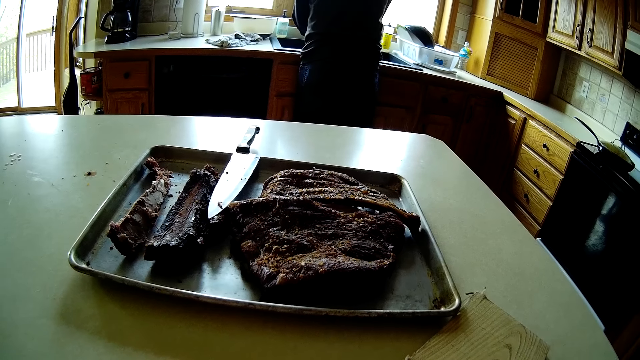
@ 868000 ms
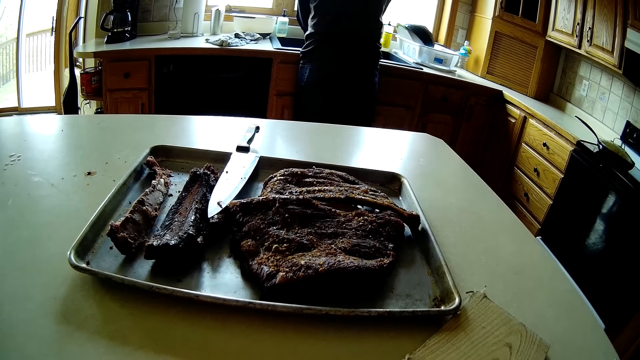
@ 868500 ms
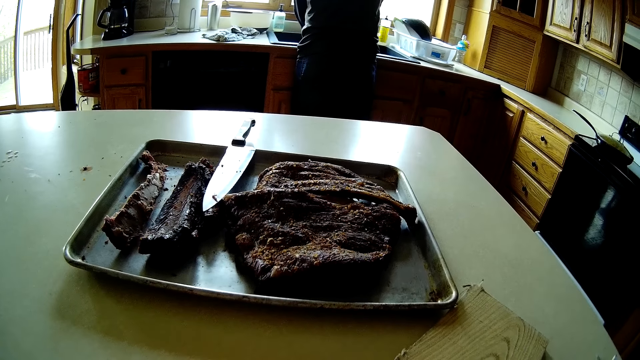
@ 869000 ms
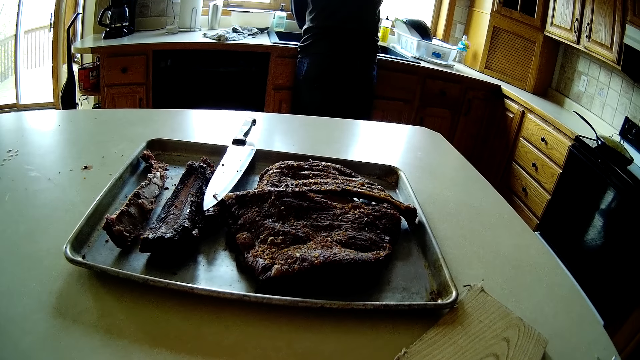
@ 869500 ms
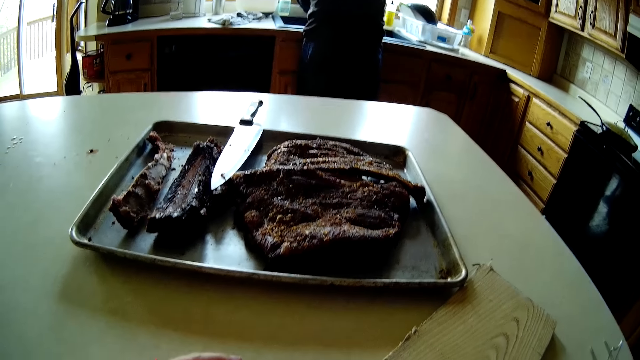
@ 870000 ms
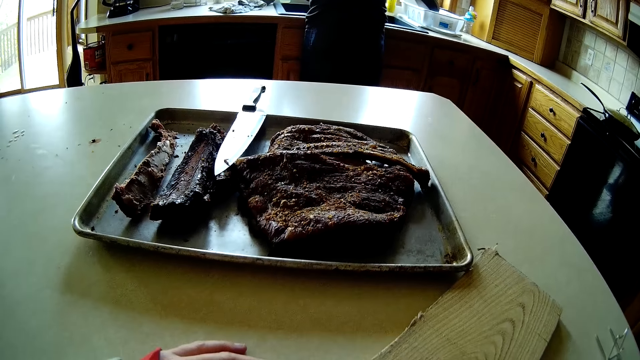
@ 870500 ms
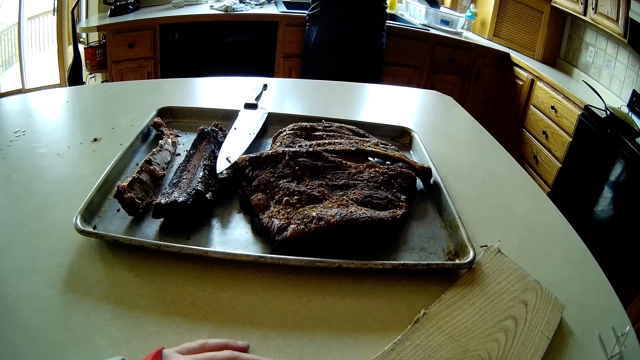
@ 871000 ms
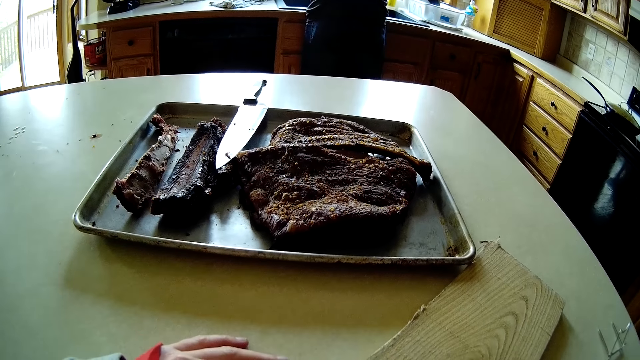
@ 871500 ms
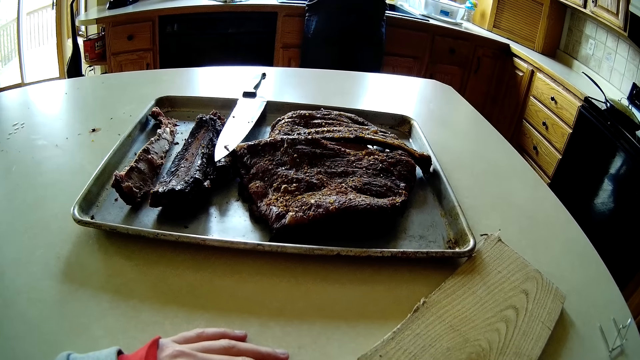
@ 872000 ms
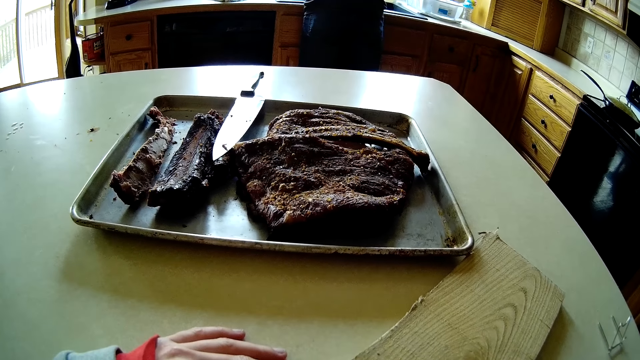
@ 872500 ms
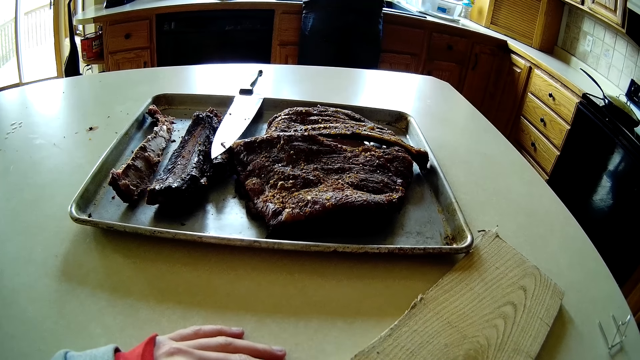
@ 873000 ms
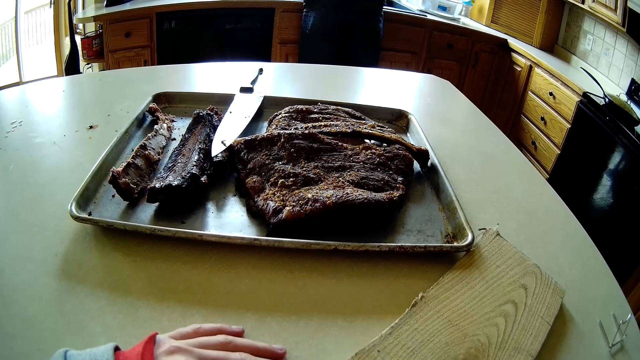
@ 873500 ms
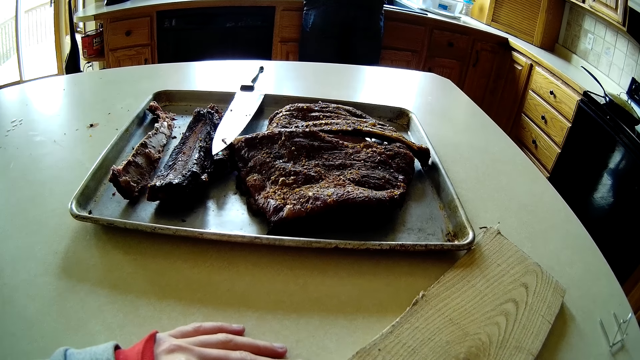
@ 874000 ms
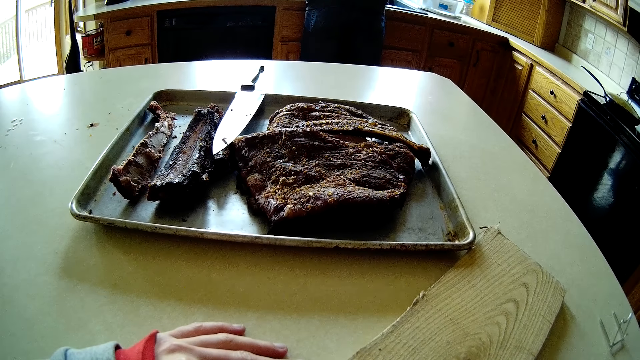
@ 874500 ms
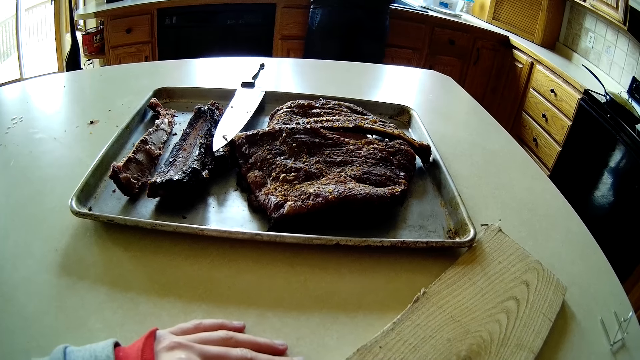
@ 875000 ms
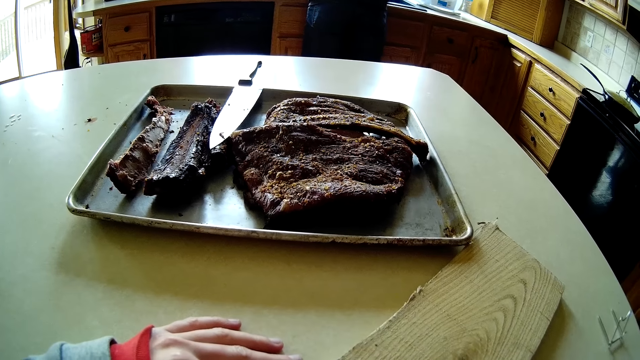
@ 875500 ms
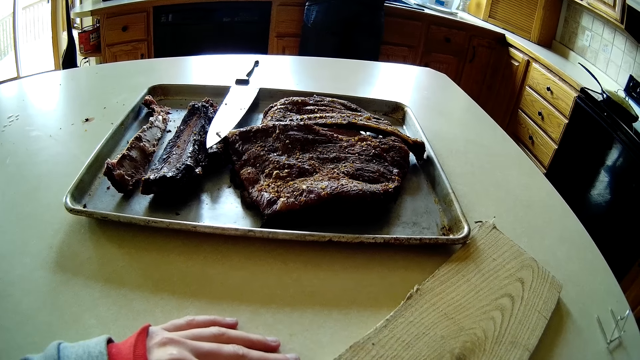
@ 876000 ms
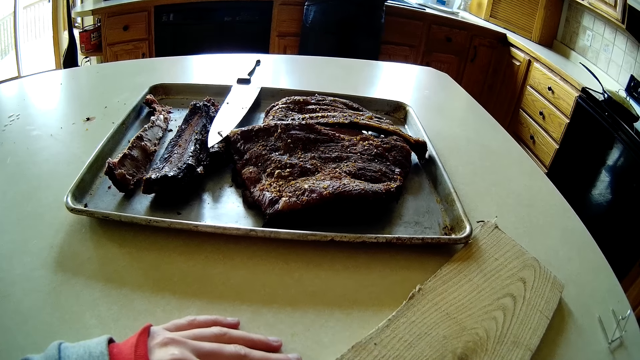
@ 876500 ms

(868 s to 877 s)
The man rinses the hands. The camera wearer stares at the table.

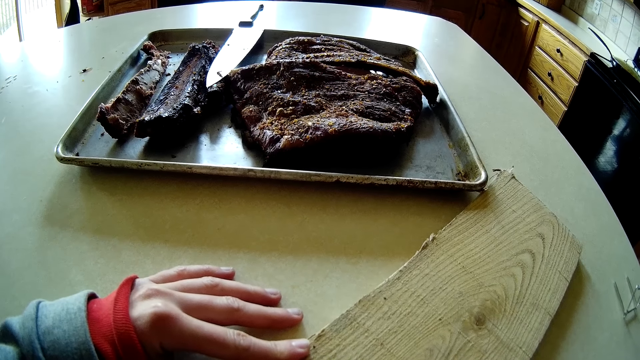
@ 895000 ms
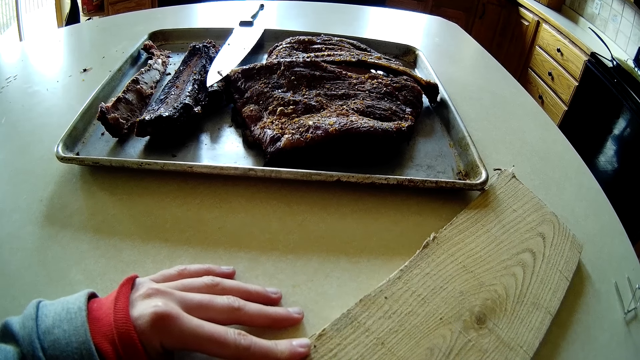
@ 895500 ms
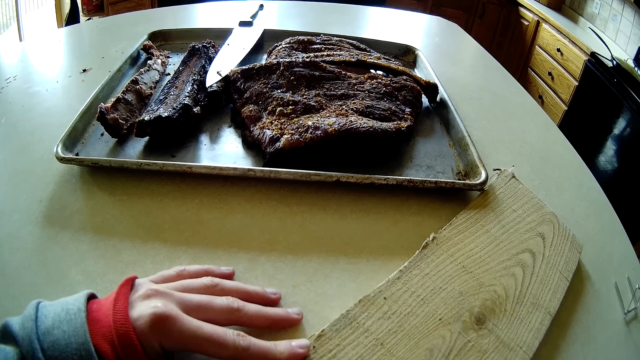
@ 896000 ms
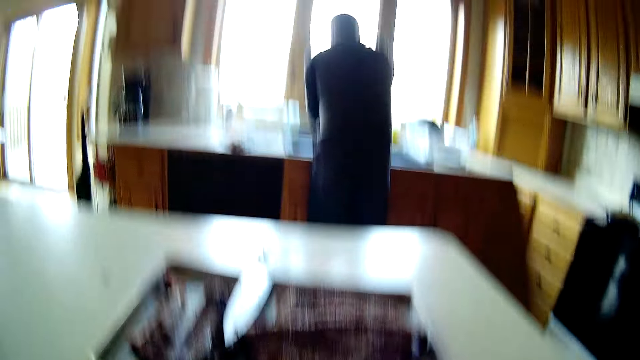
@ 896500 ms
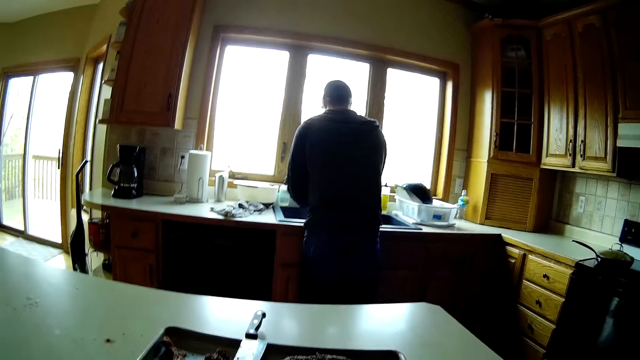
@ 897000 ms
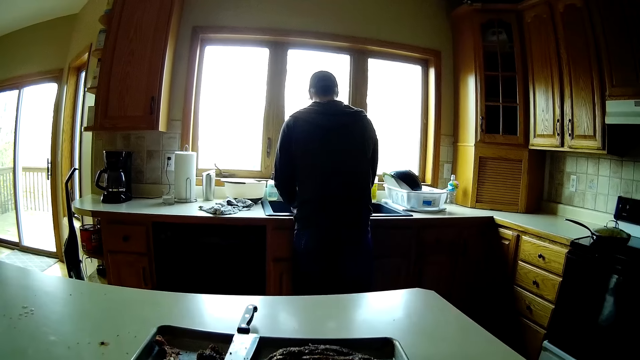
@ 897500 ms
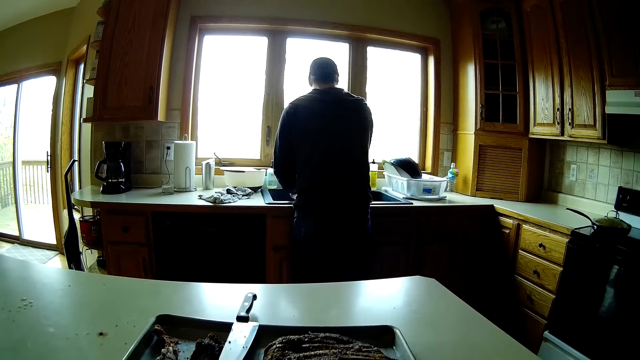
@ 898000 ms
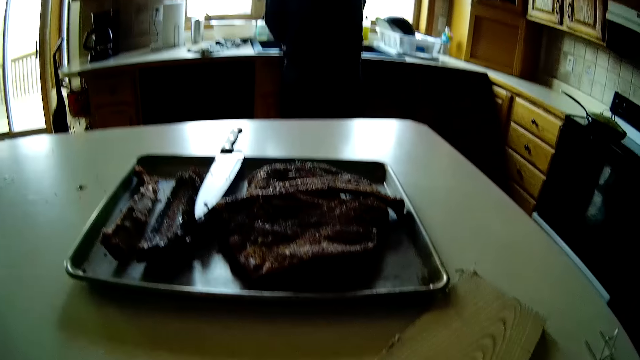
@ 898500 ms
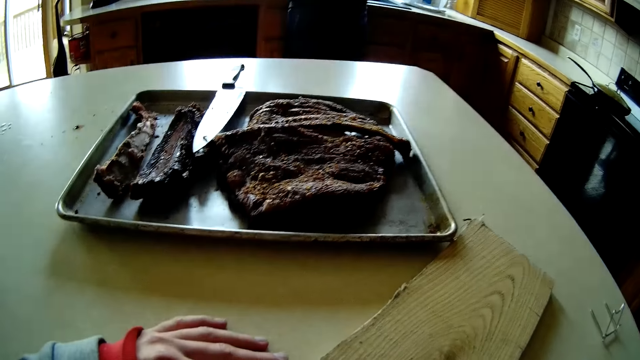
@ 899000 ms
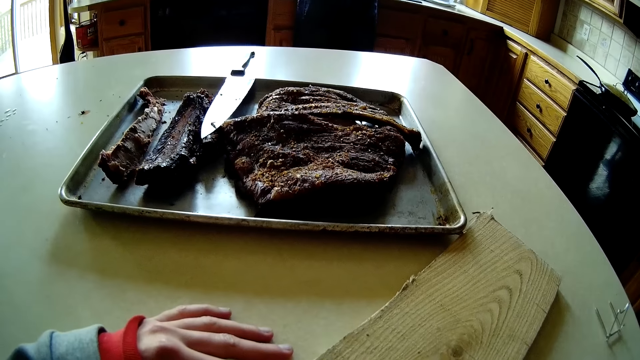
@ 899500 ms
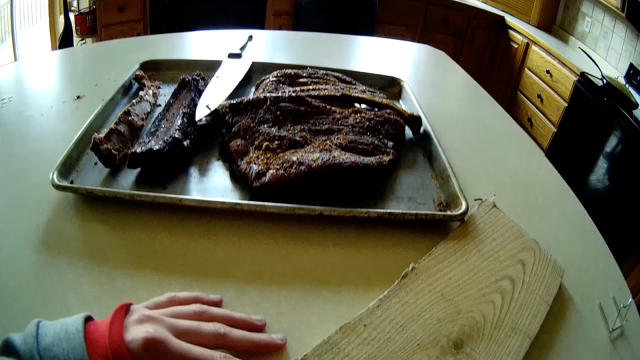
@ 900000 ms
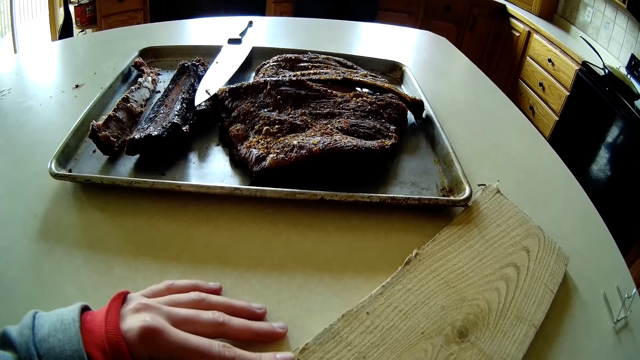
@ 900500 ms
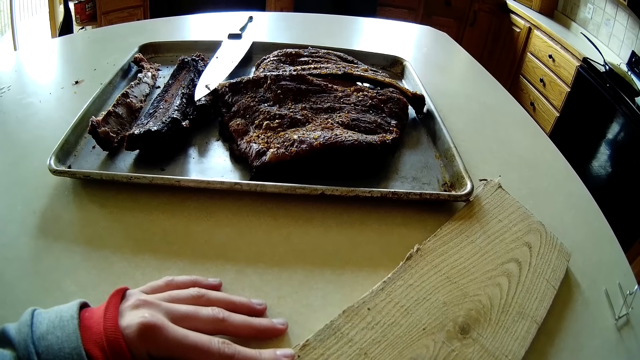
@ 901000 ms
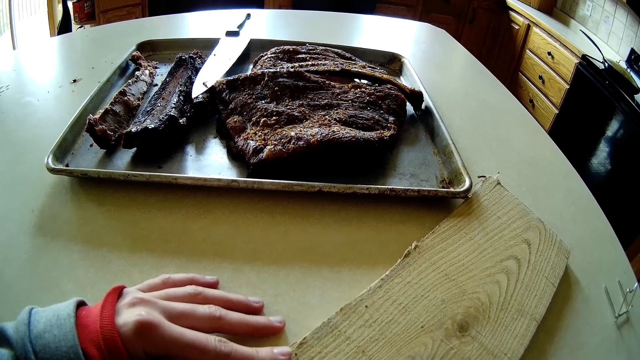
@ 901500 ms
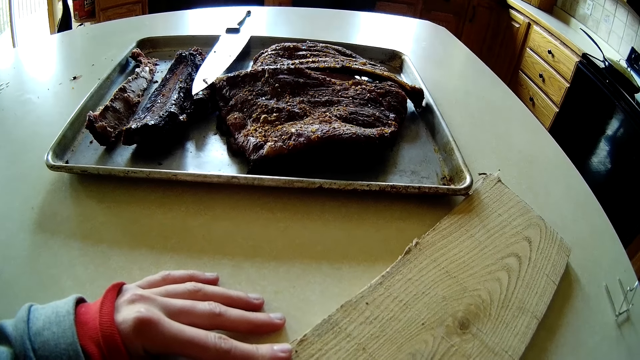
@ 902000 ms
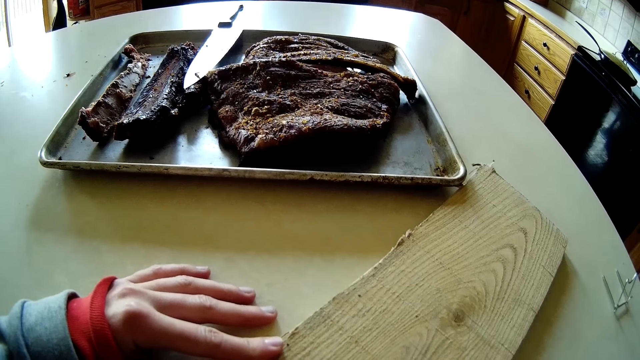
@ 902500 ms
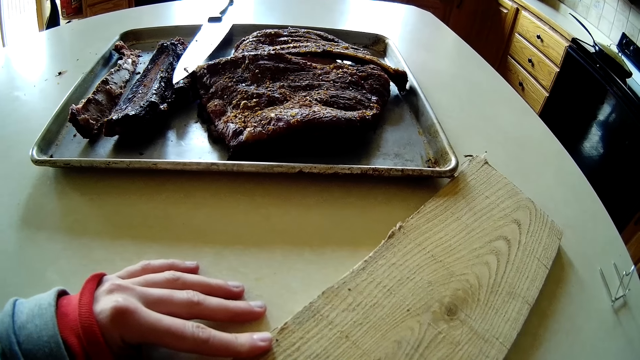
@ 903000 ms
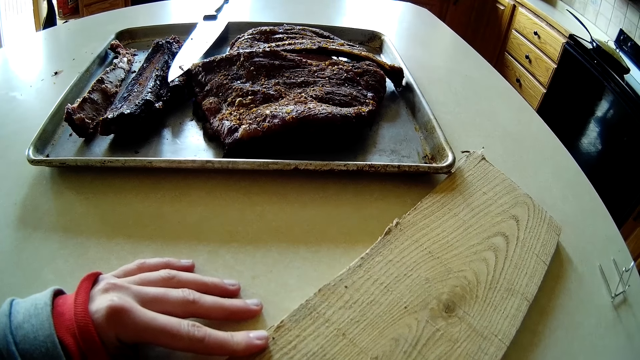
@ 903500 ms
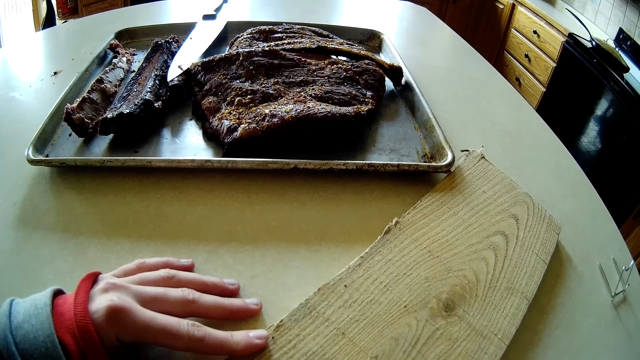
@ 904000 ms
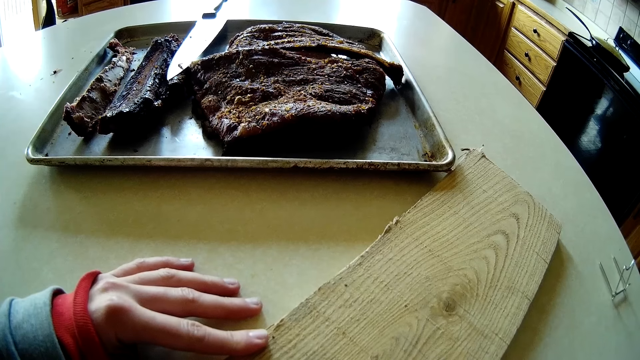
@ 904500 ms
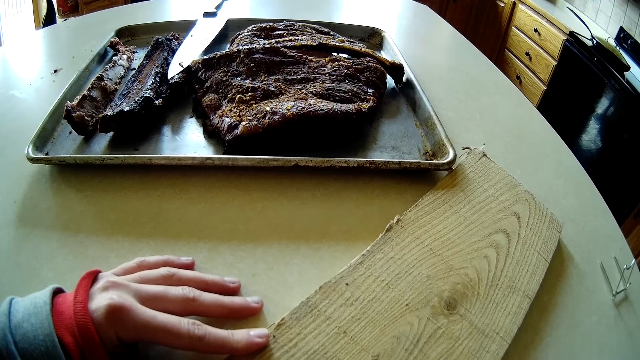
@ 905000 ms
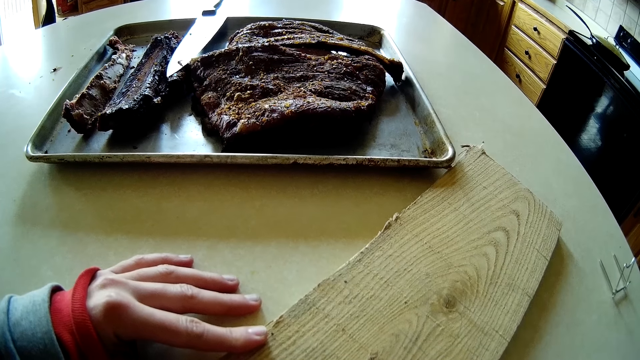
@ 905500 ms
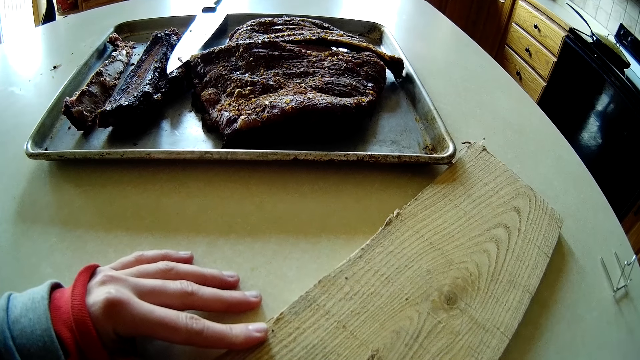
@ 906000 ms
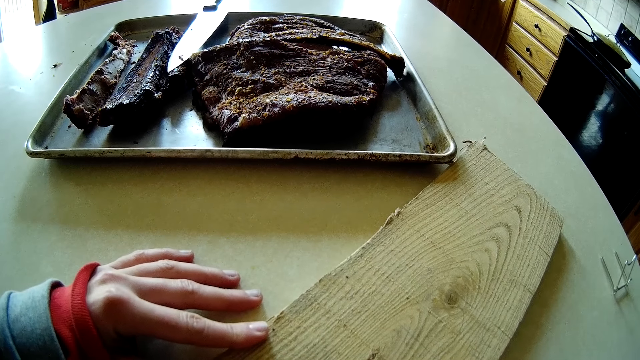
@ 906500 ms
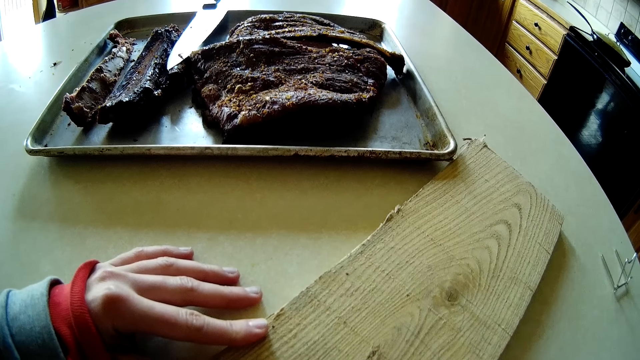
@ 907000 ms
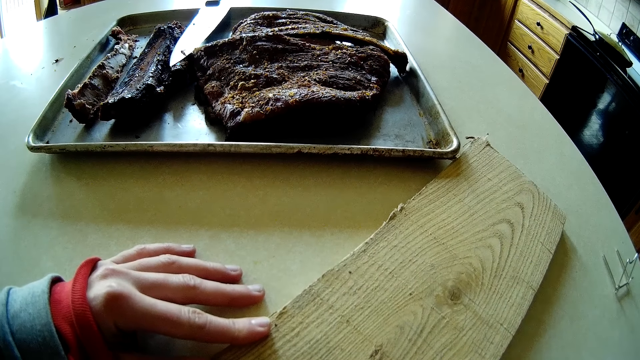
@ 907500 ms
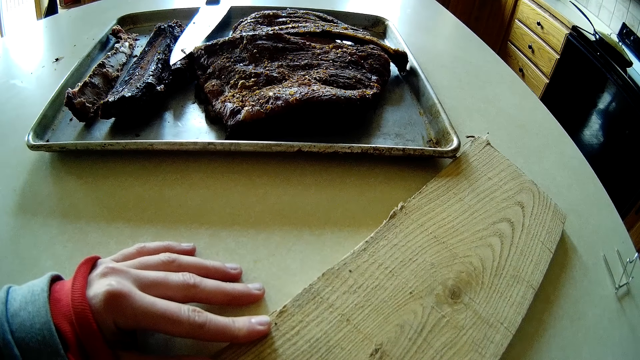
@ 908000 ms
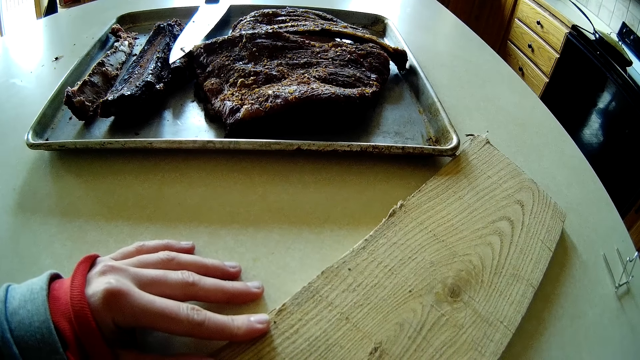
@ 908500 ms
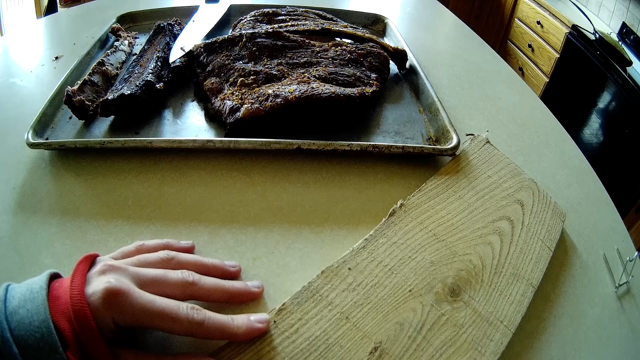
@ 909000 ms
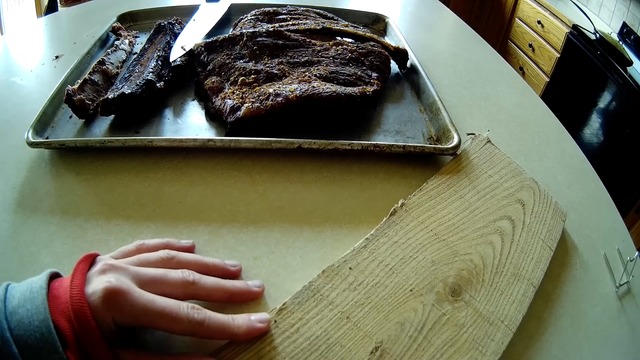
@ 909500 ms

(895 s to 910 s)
The camera wearer talks to the man. They stare at the table.
